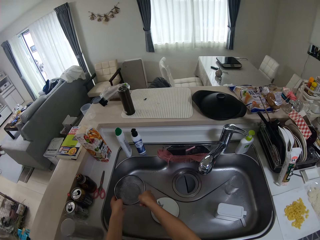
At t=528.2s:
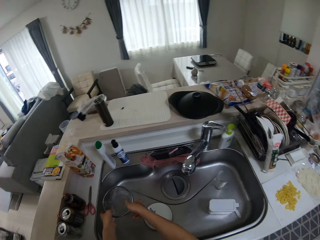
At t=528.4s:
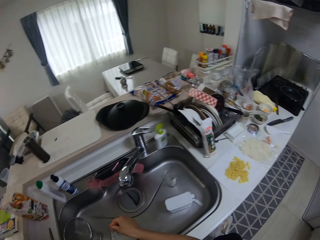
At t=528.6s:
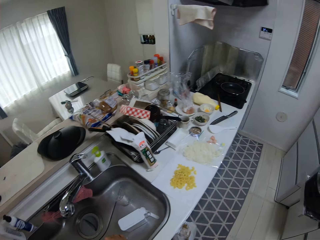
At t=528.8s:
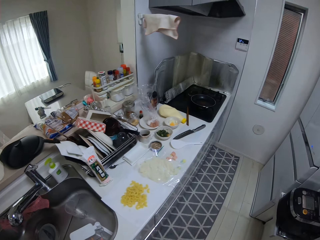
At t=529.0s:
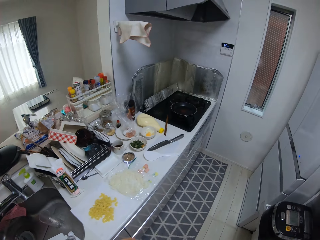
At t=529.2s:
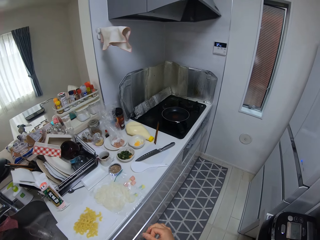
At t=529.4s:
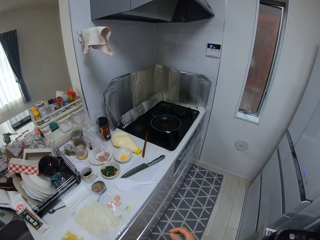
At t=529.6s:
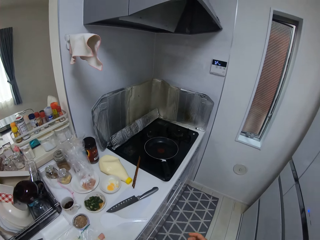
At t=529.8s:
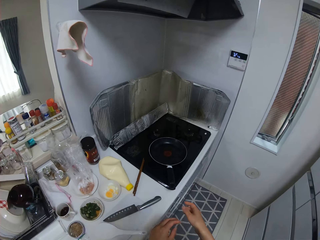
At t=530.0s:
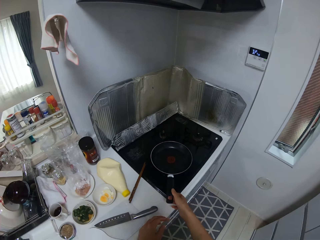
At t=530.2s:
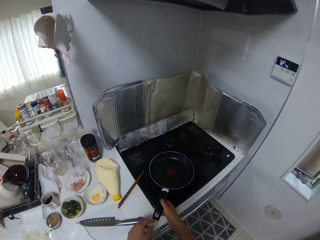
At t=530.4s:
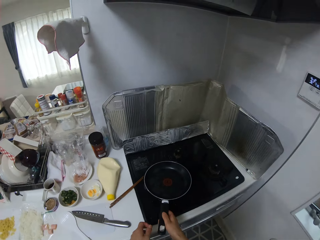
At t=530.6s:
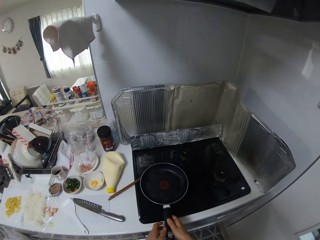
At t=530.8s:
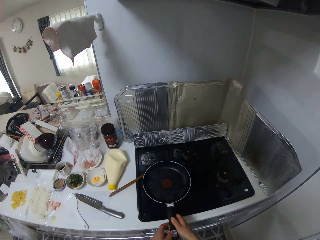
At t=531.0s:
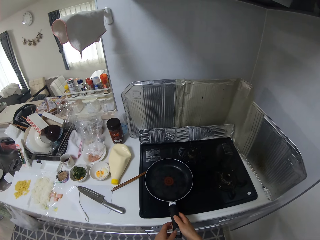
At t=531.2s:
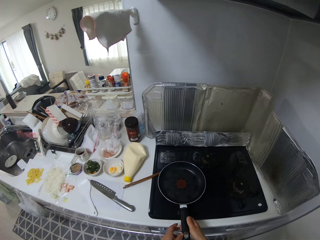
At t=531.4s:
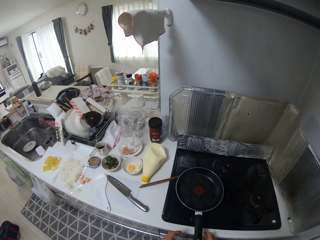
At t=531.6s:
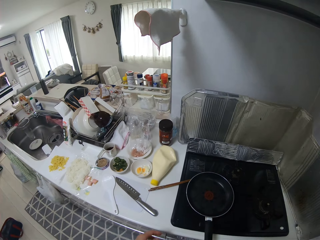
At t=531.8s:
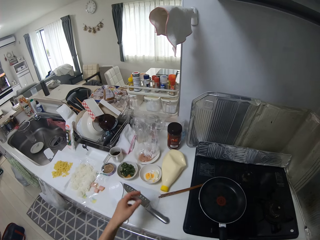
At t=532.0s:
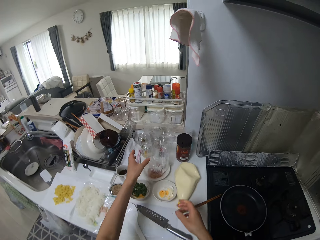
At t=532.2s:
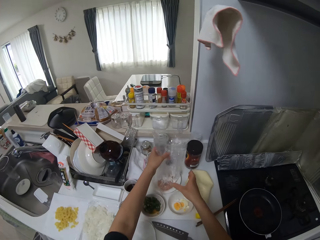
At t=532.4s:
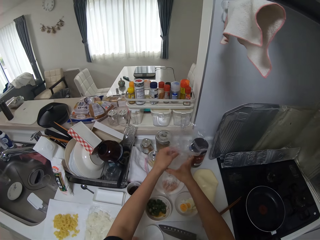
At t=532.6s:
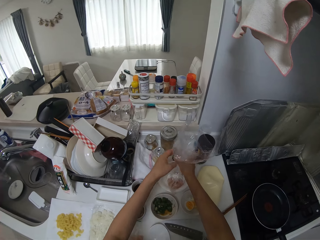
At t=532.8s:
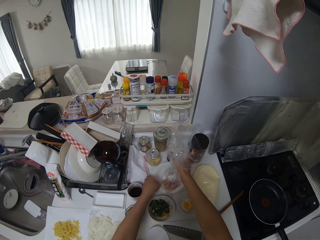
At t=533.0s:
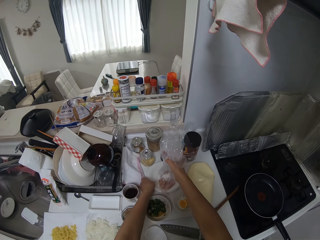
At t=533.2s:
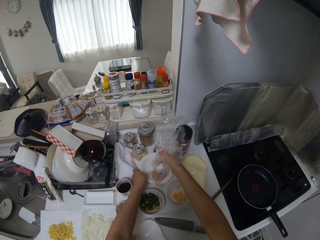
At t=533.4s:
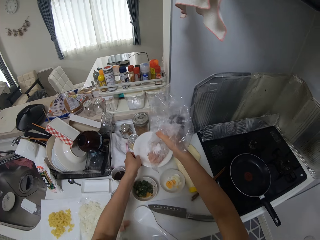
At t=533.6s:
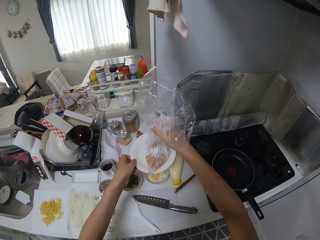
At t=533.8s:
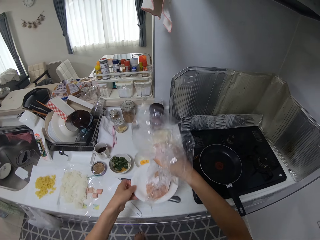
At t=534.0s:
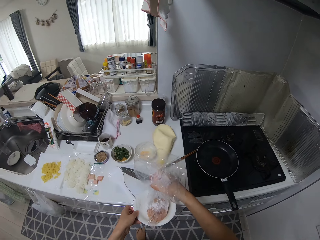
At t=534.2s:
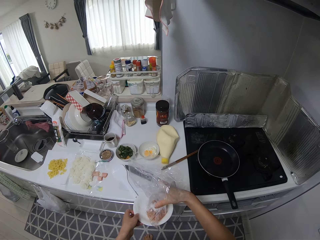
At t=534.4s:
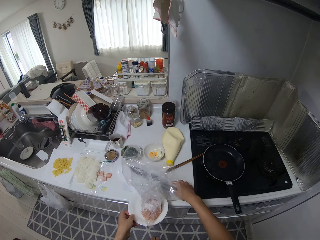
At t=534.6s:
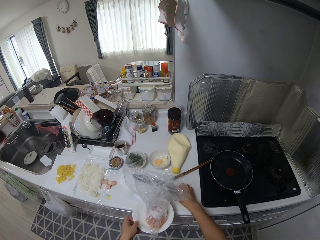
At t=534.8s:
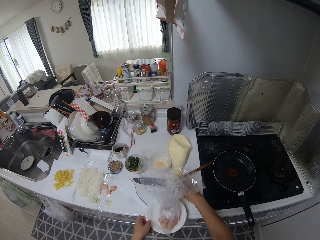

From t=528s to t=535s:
The camera wearer holds the sieve in the sink. She puts the sieve in the sink. She moves the pan on the cooker with her right hand. She picks up the pan from the cooker. She holds the nylon on the plate with her hands. She picks up the plate on the kitchen surface with her left hand.

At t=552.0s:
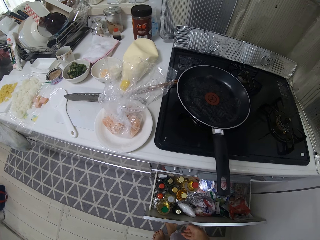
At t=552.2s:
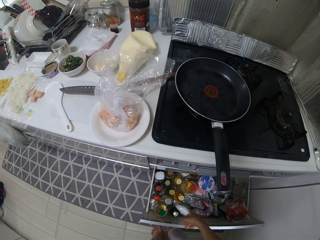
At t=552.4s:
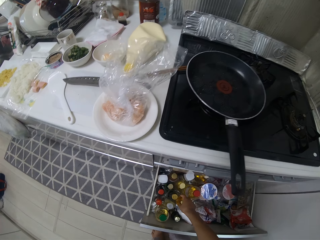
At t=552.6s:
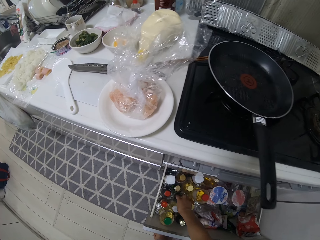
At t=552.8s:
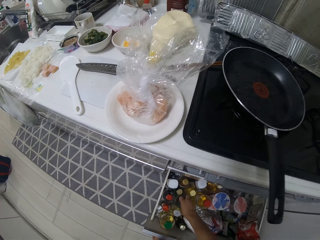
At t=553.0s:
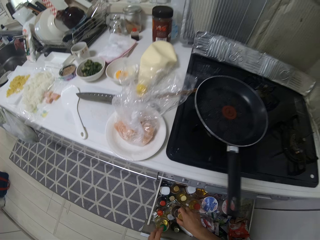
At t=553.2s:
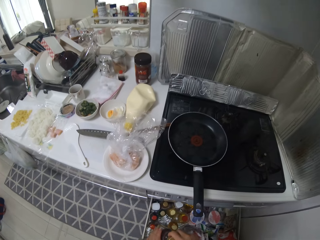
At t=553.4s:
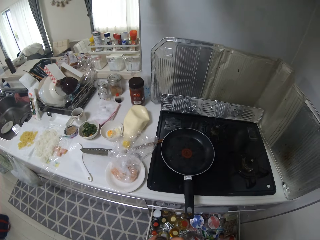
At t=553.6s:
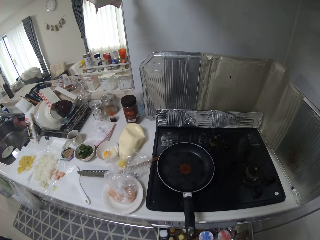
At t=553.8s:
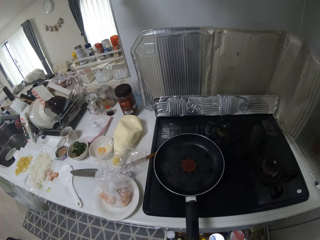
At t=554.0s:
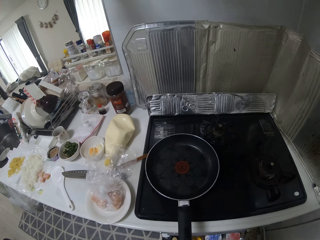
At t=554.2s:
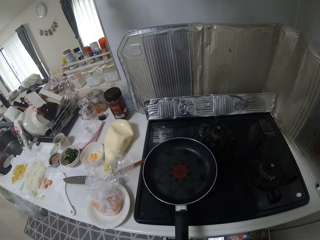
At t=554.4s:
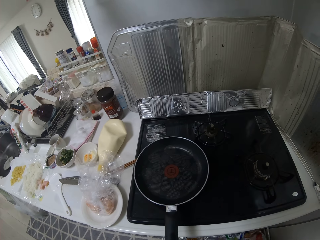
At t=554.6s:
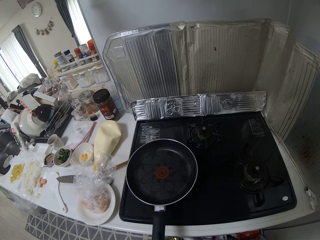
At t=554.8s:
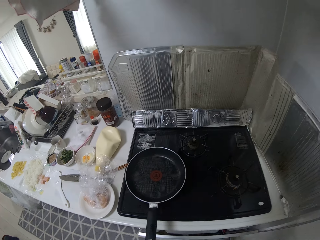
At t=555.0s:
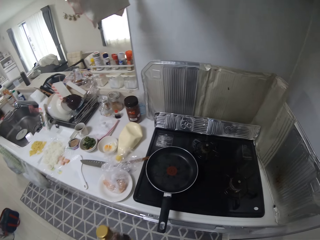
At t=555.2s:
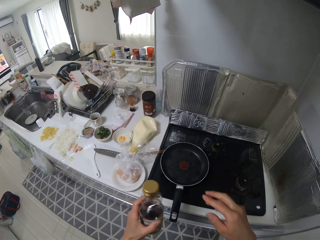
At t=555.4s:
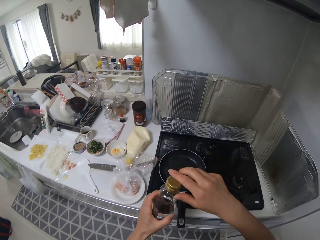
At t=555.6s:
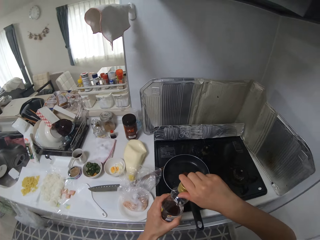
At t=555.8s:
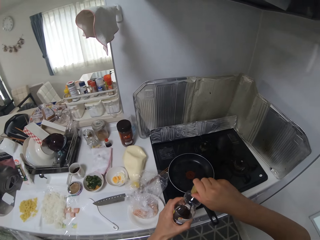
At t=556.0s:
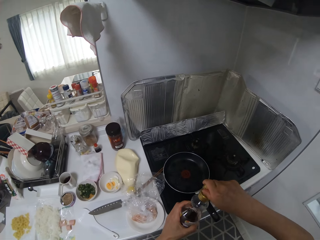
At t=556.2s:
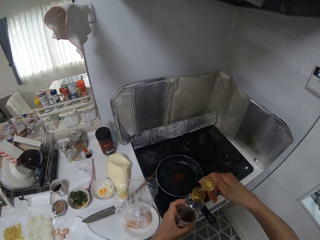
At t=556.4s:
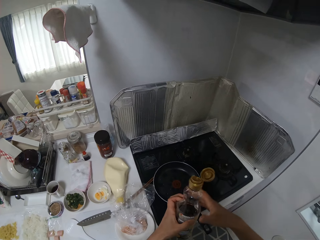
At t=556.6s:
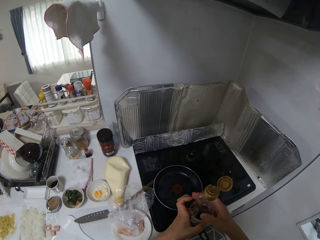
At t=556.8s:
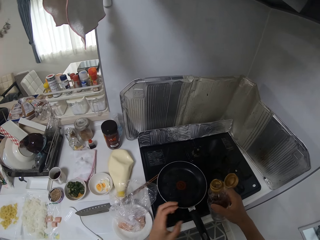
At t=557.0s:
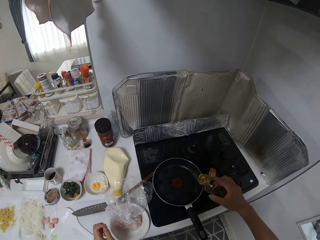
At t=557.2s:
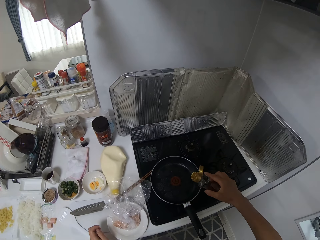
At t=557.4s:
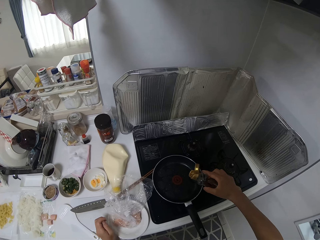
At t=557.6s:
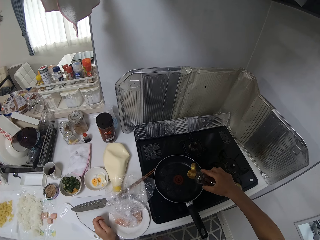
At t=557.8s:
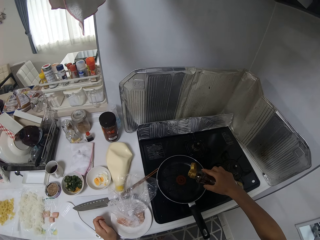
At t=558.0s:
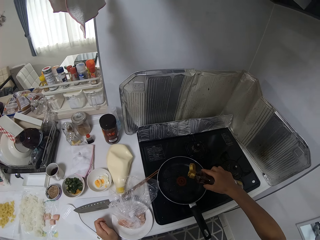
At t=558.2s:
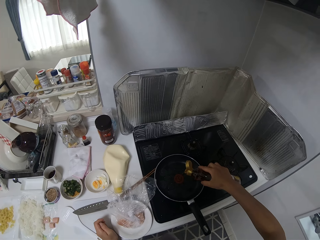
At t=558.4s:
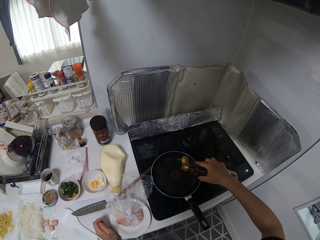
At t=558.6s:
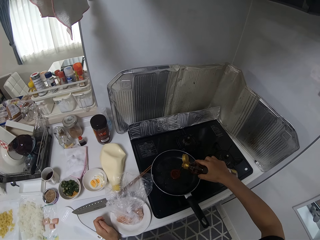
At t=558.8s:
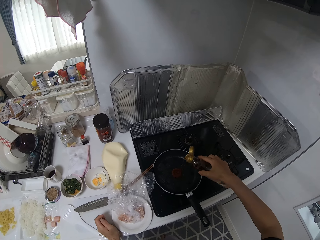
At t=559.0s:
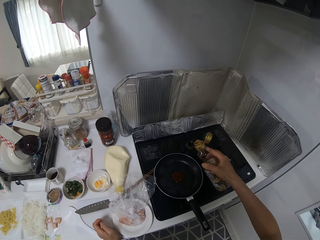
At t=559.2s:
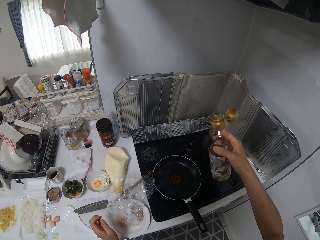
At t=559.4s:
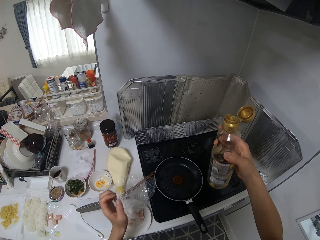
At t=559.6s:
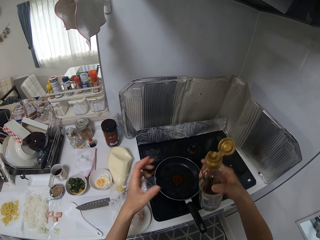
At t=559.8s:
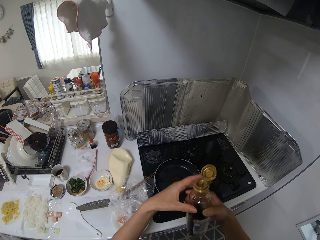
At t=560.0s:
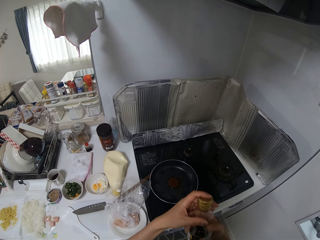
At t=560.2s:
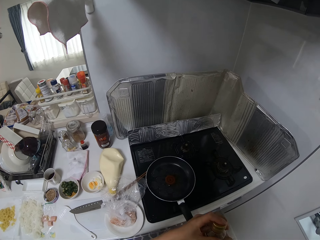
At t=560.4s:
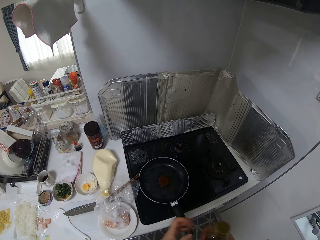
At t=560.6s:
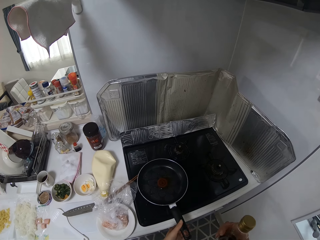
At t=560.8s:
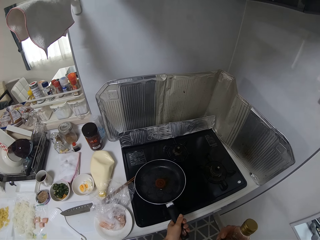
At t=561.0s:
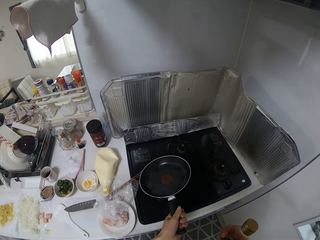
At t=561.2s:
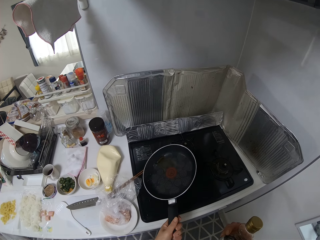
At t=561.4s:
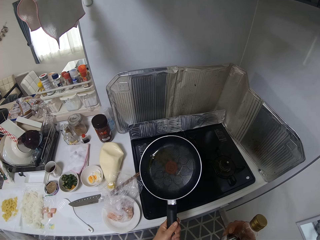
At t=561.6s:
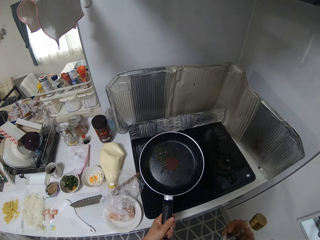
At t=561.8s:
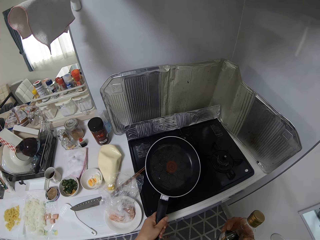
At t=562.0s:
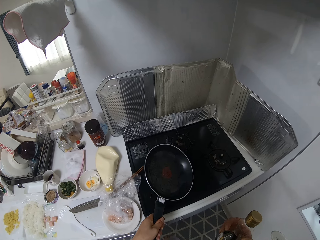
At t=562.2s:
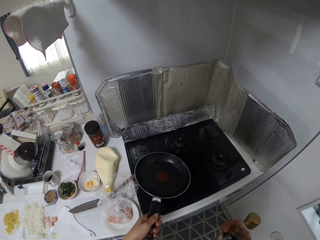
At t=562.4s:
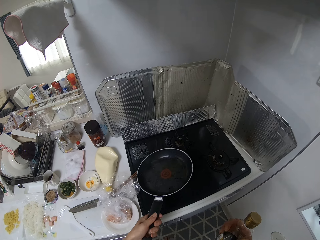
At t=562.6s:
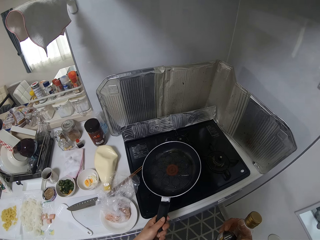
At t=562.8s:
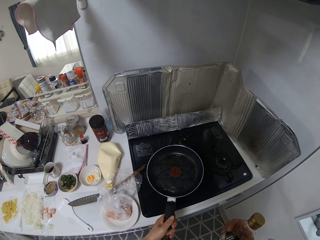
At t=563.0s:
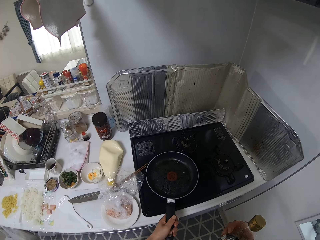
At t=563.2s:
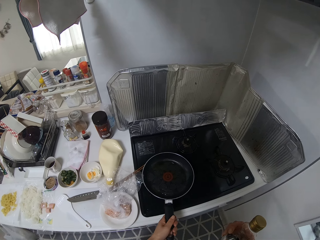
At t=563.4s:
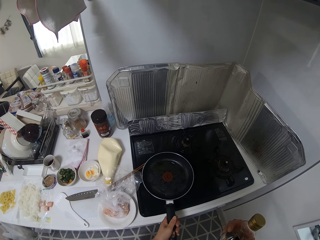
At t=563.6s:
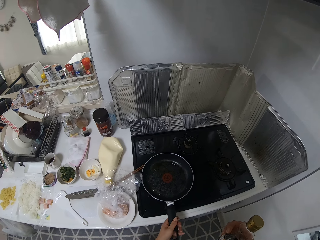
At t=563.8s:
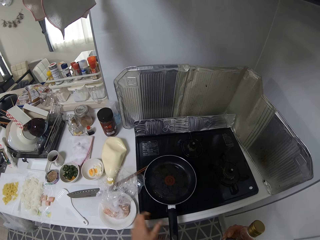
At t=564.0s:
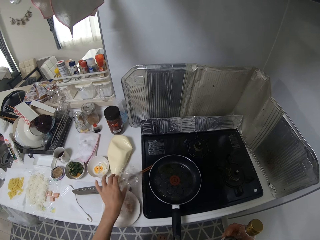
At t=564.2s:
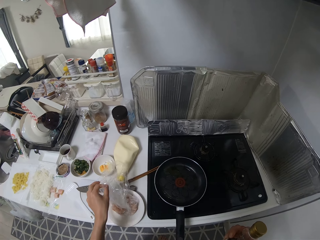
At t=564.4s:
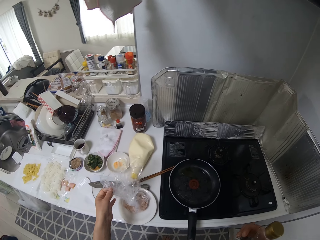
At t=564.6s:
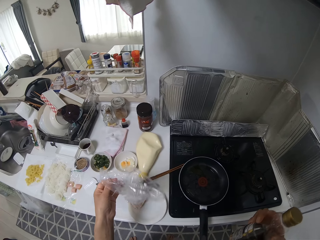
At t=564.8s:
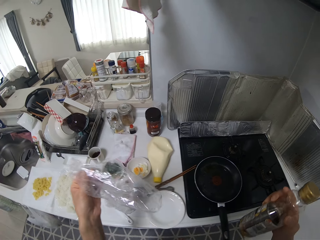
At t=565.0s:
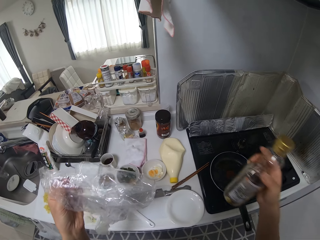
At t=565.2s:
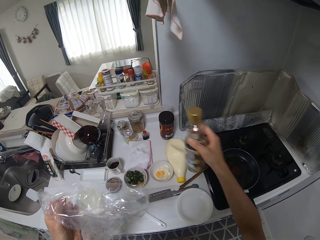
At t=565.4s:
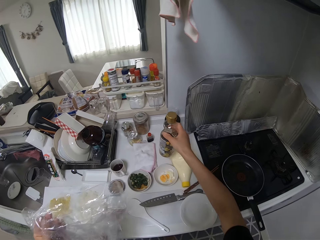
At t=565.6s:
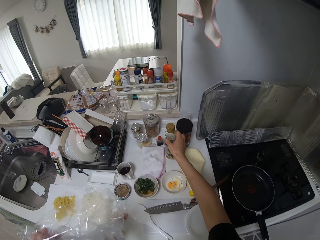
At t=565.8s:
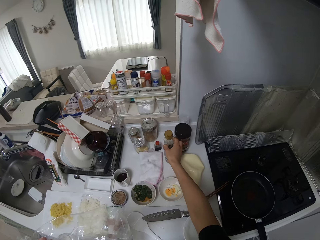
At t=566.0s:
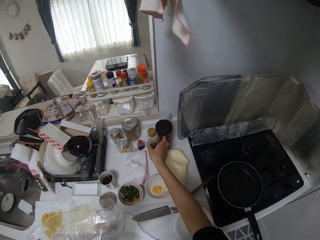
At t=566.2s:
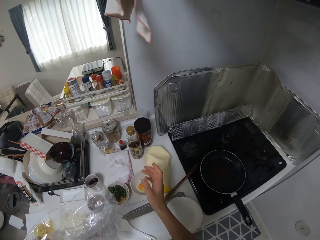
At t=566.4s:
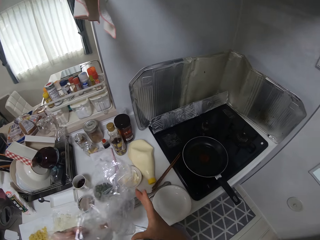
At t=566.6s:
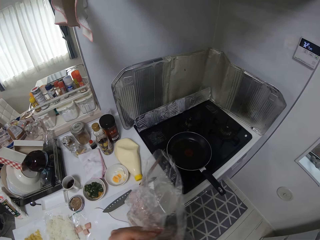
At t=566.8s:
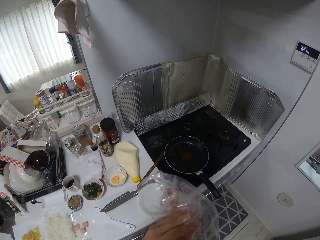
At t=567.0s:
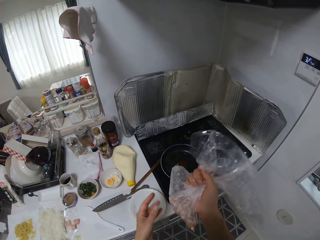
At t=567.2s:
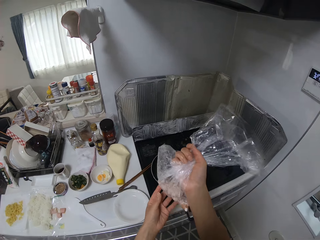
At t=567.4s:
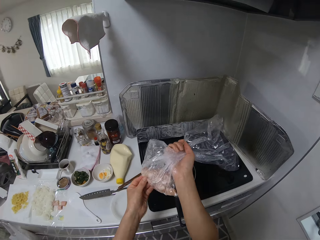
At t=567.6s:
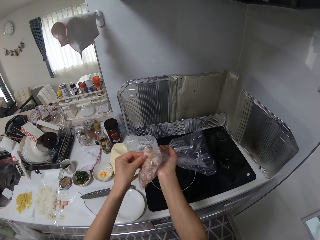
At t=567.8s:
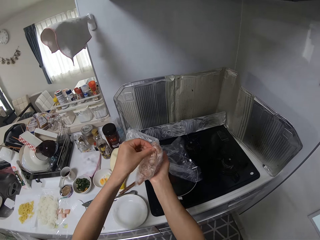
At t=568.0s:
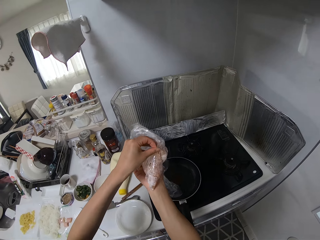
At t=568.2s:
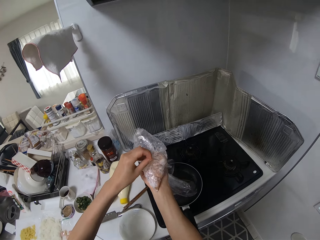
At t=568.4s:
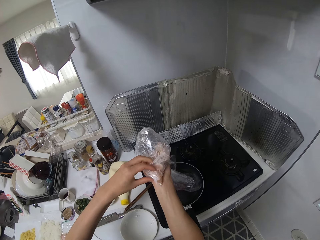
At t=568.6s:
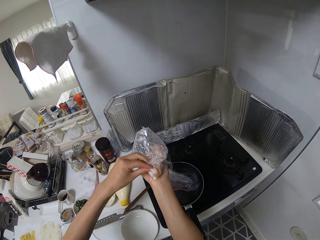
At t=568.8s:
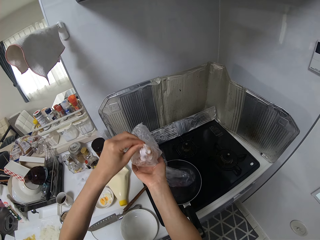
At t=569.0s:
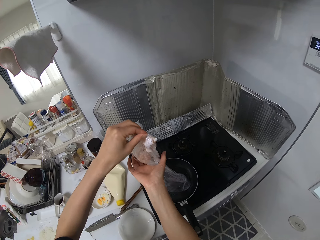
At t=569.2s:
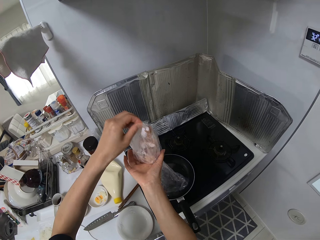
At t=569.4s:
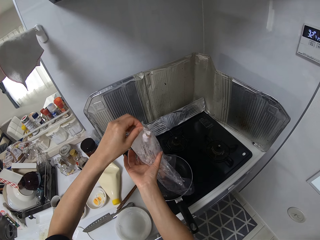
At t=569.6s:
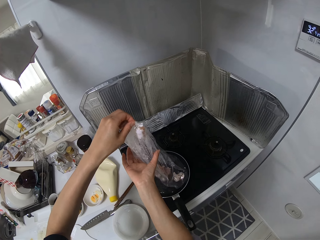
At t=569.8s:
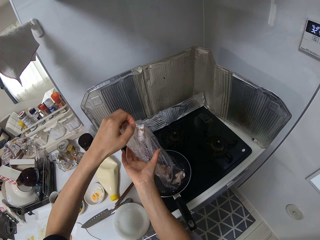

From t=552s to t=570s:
The camera wearer picks up the bottle of oil from the drawer. She closes the drawer. She opens the bottle with her right hand. She passes the bottle from her left hand to her right hand. She pours oil into the pan. She closes the tap. She holds the pan. She spreads the oil on the pan. She puts the pan on the cooker. She takes the paper. She drops the bottle on the kitchen surface. She picks up the nylon of food. She pours food into the pan.
